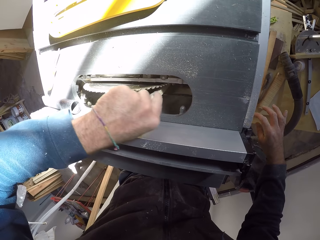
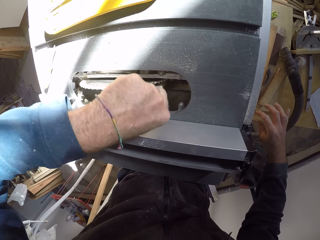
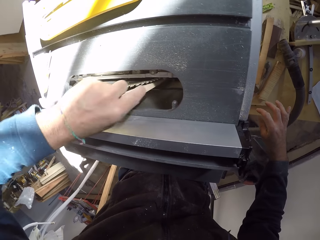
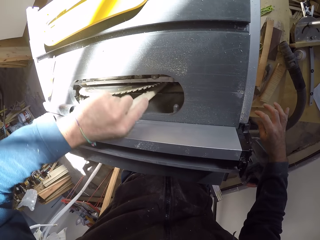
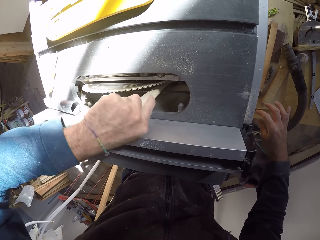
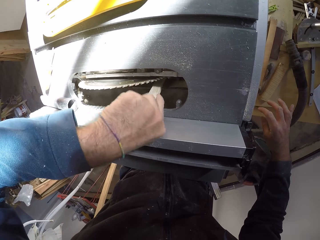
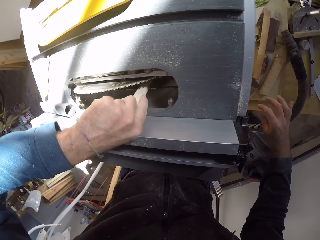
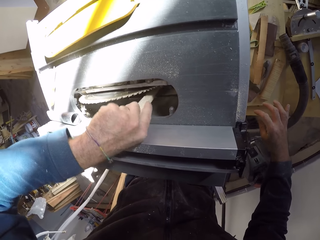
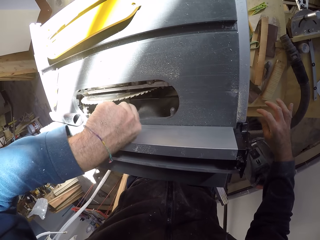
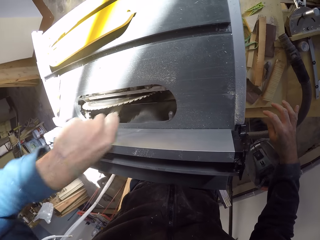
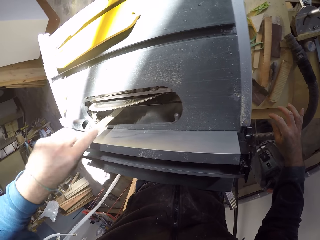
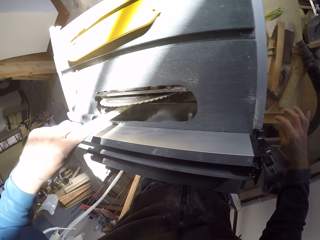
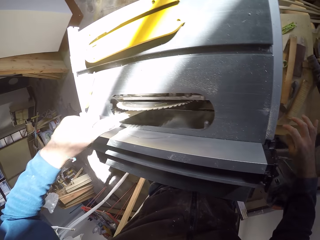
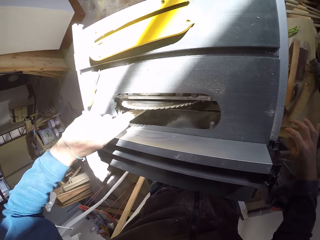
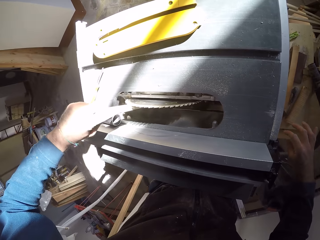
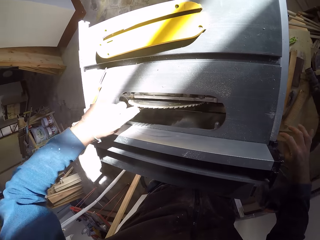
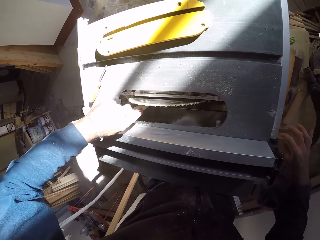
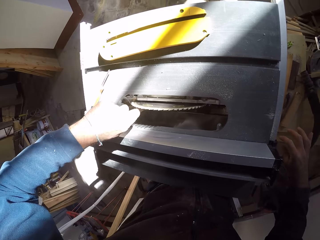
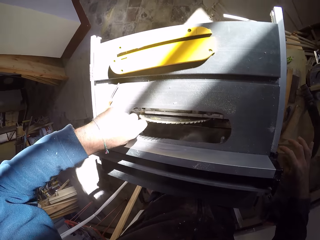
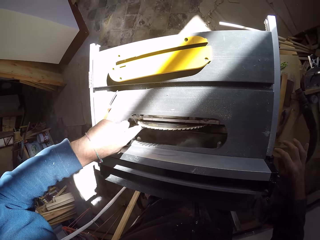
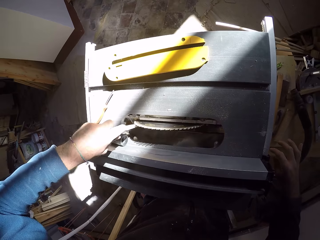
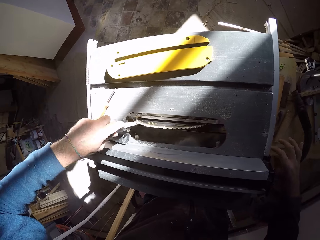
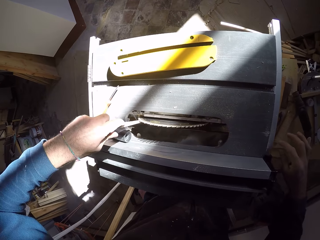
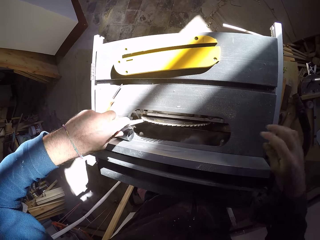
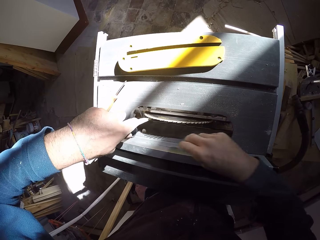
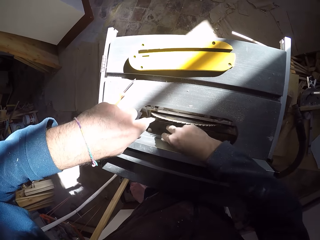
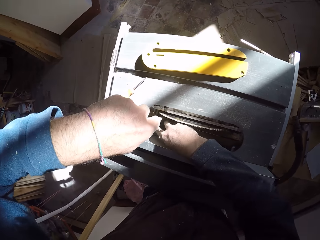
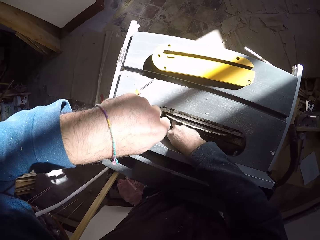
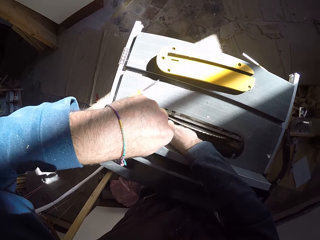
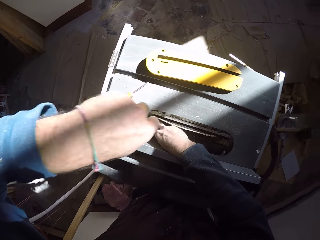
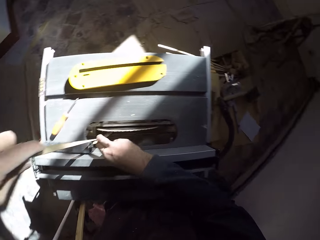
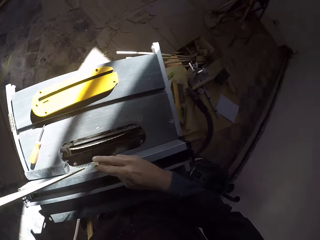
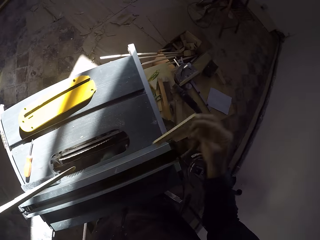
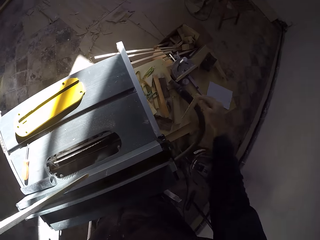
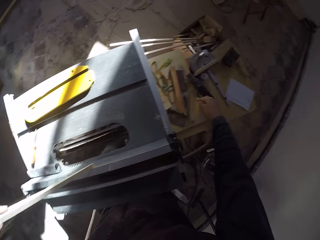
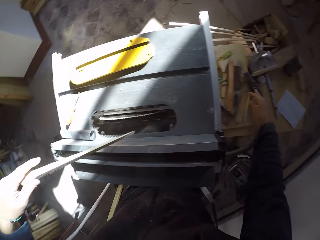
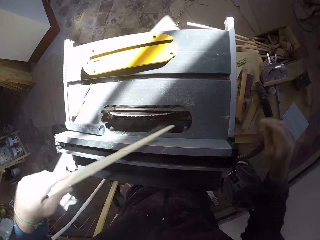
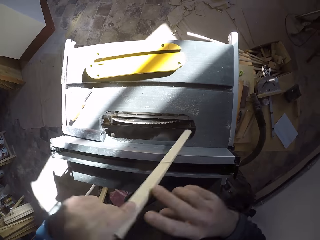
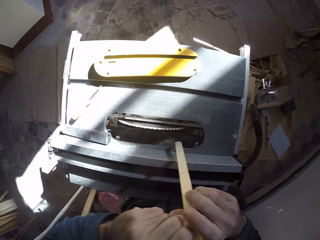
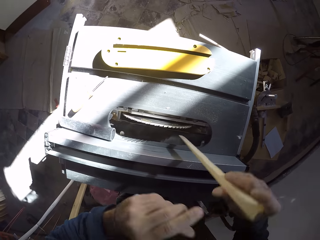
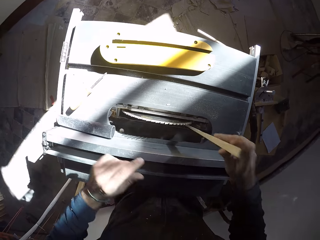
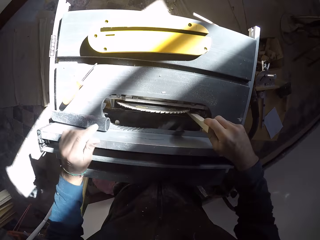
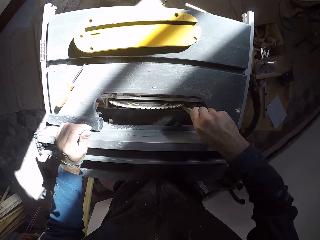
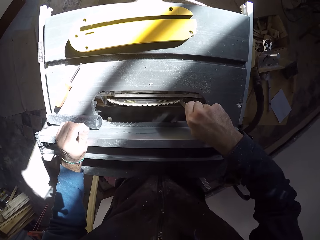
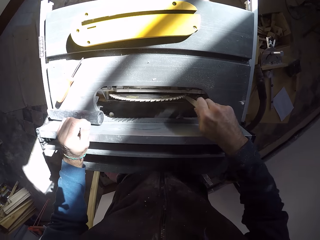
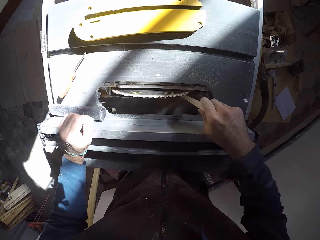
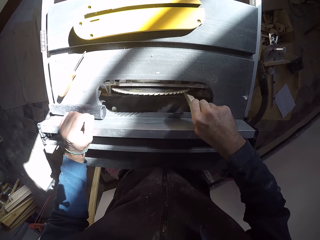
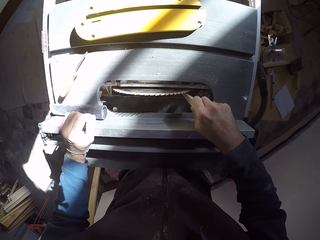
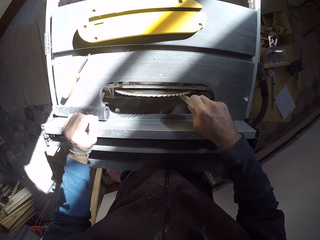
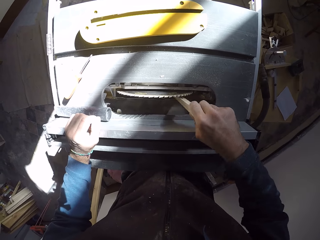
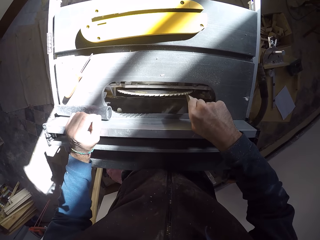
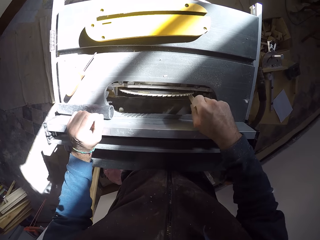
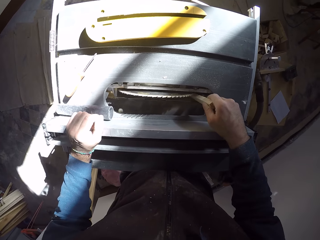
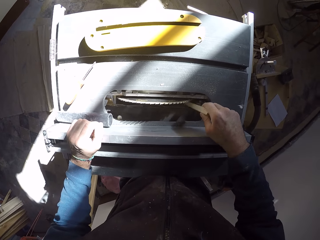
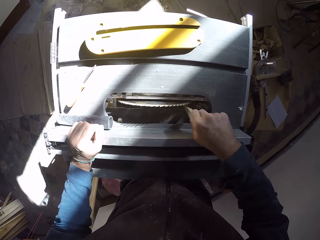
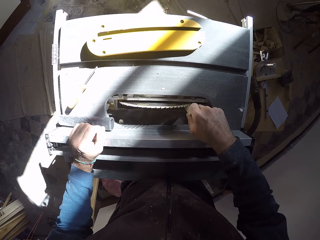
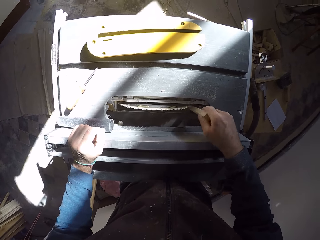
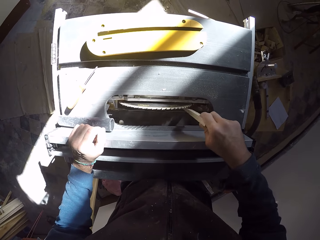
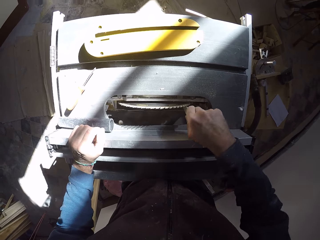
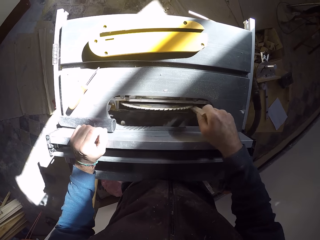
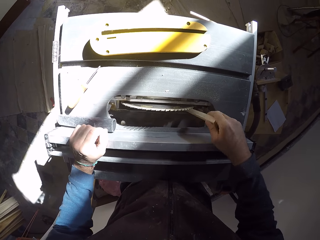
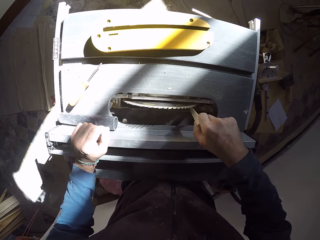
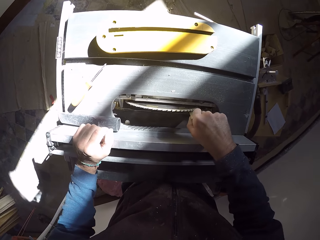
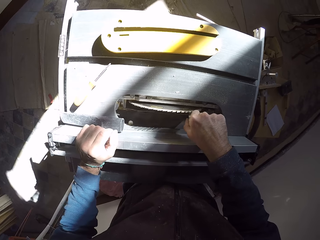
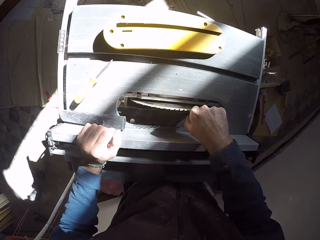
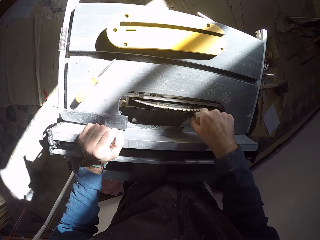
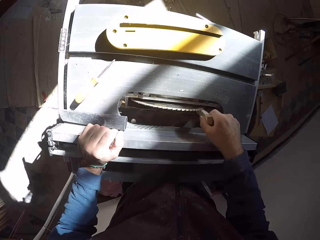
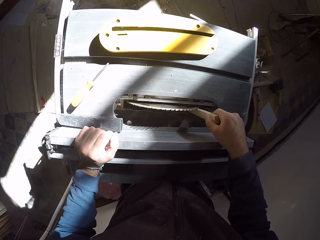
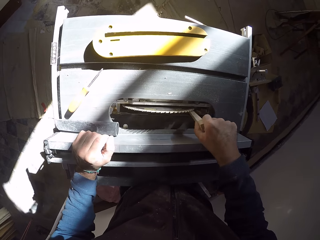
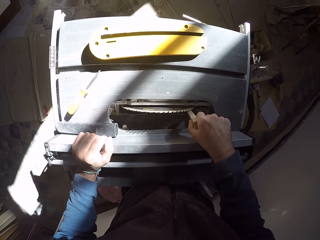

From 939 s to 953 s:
The camera wearer takes a stick out of the table saw with his right hand. He places the stick on a board at the back of the table saw. He places the stick in his left hand into his right hand. He probes the table saw with the stick in his right hand. He removes stuck wood on the table saw with wood.

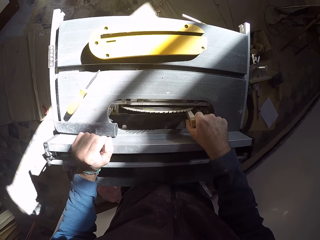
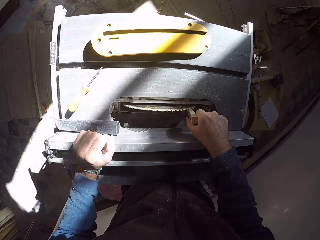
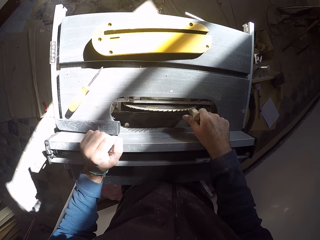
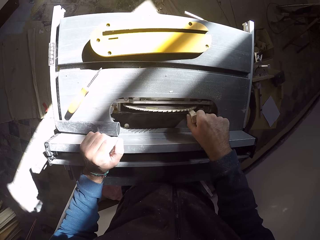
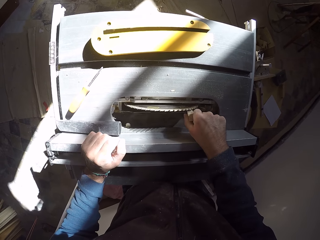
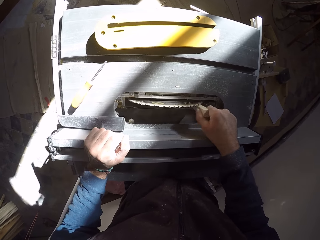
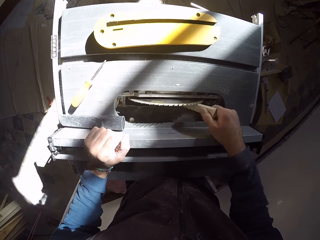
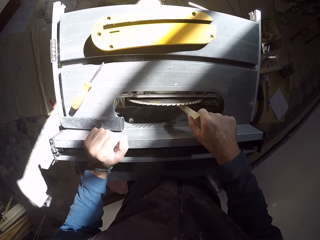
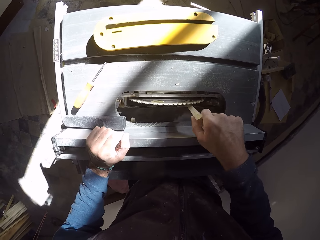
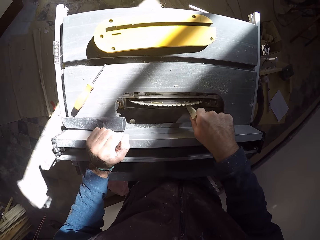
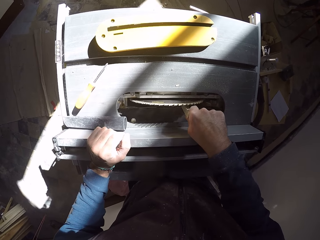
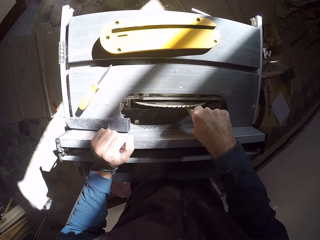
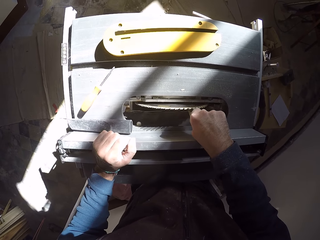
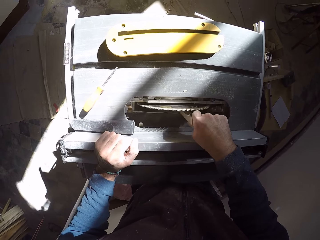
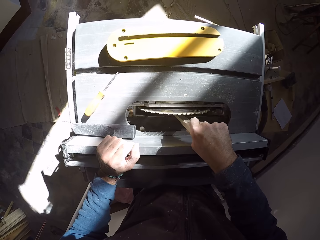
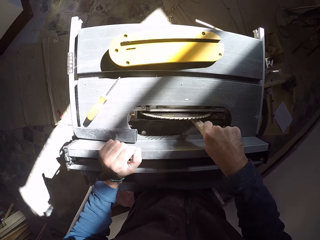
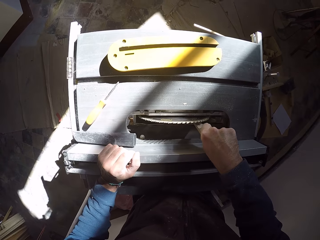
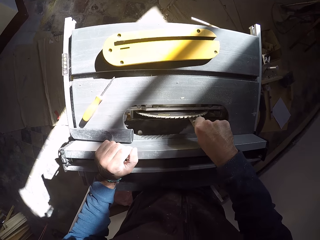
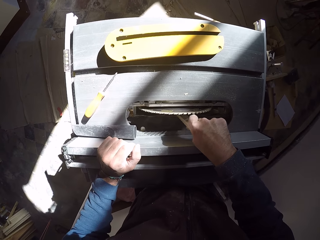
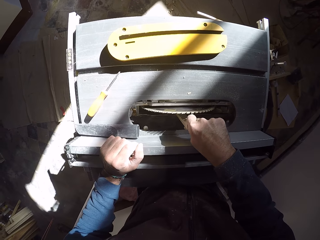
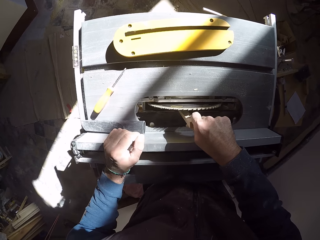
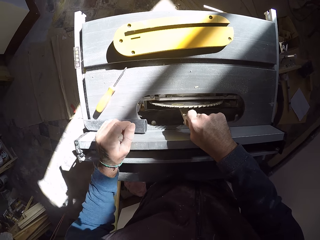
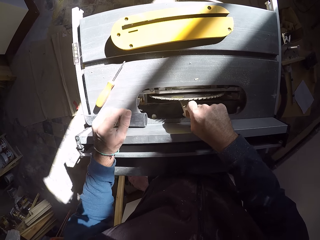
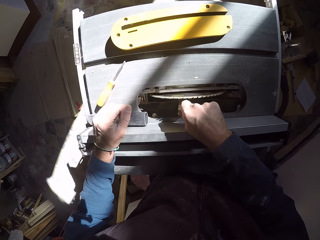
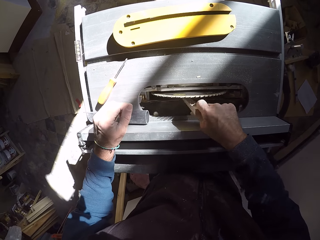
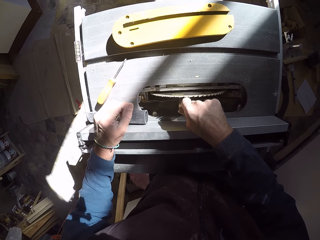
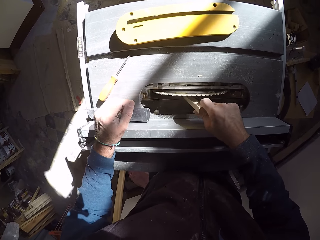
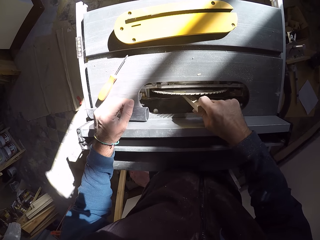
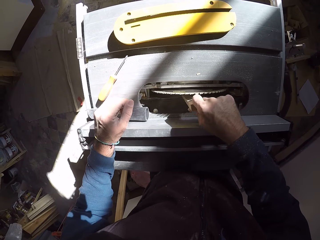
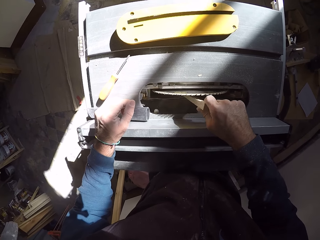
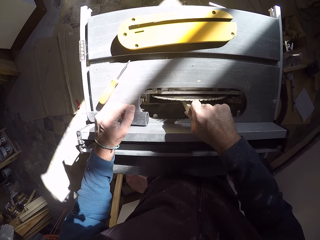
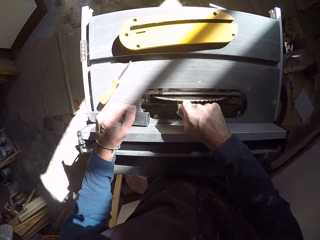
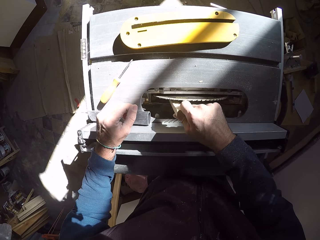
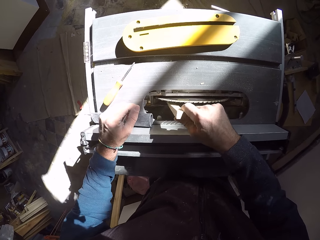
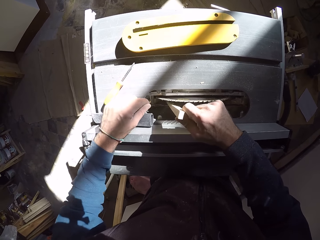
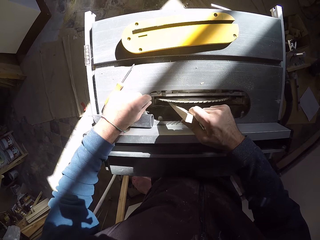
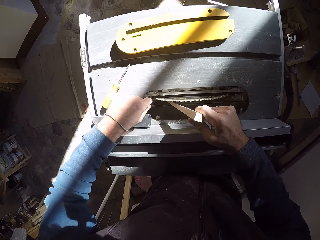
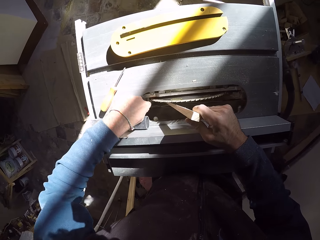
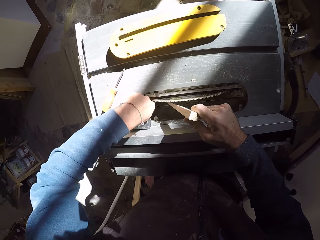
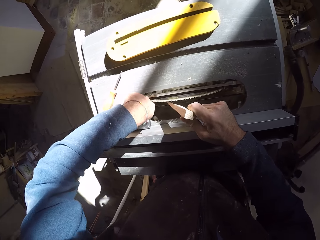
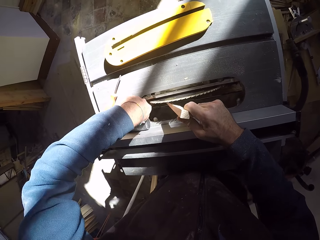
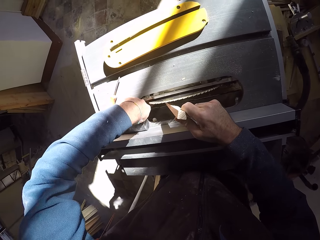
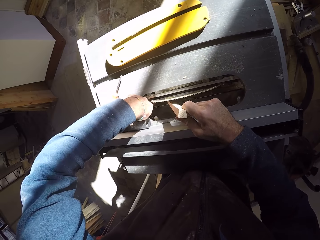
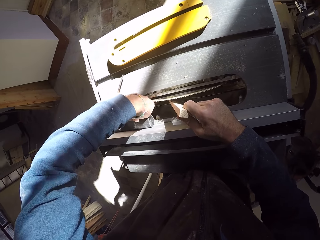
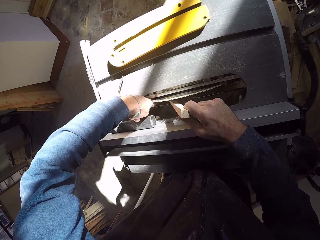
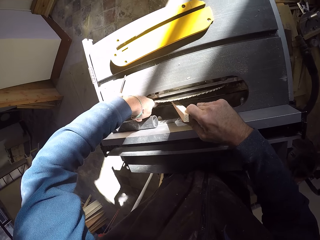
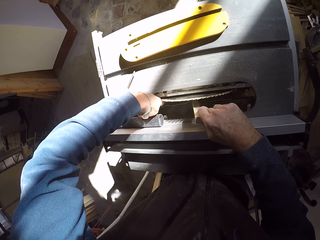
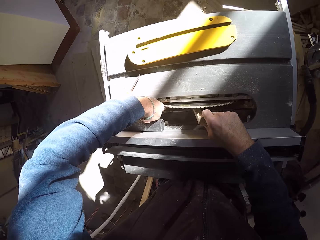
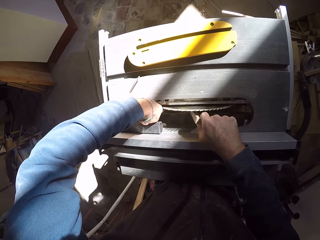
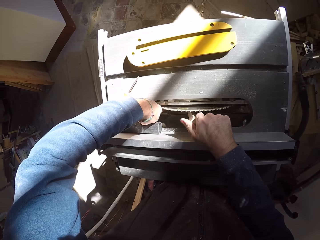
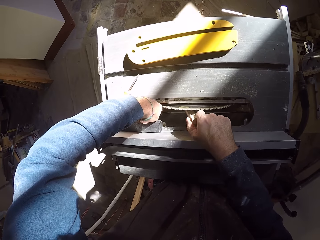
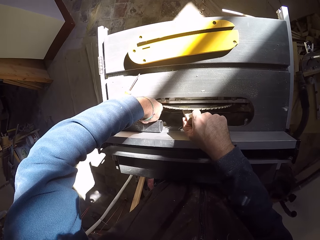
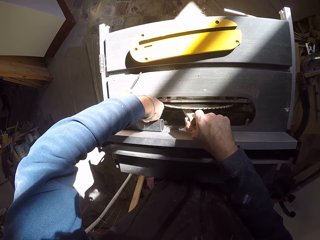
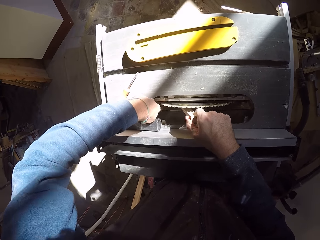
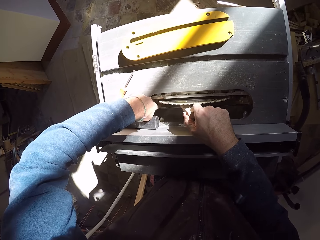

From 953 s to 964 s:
The camera wearer removes stuck wood on the table saw with wood. He puts his left hand into the table saw.
